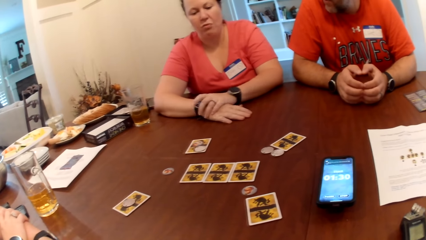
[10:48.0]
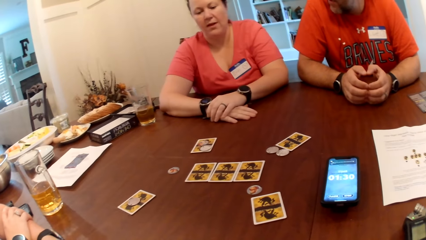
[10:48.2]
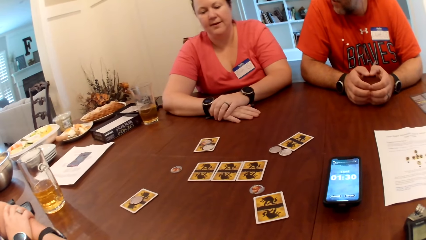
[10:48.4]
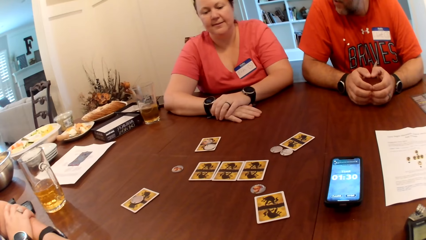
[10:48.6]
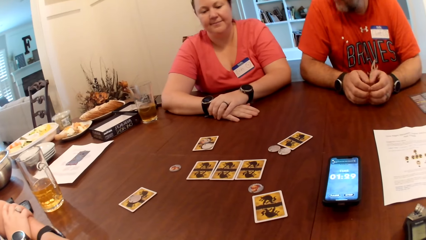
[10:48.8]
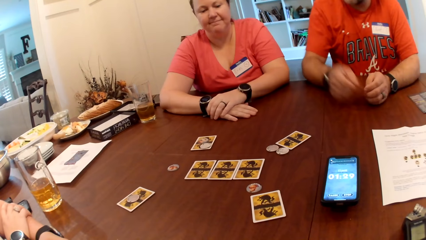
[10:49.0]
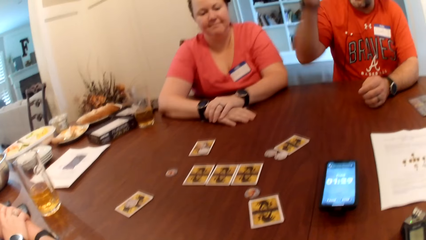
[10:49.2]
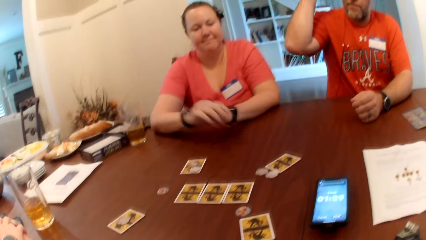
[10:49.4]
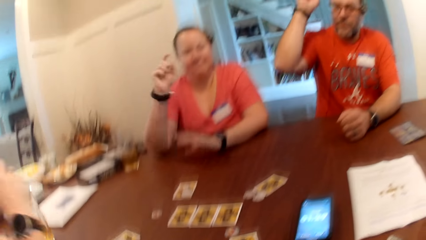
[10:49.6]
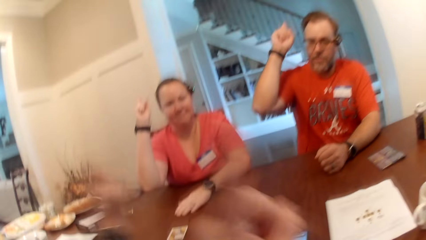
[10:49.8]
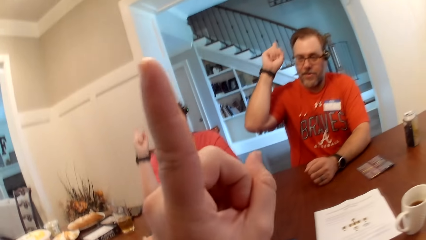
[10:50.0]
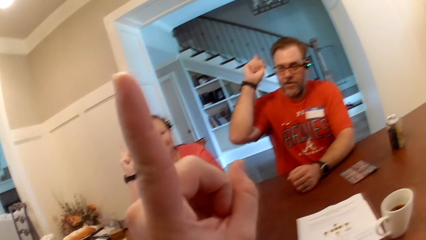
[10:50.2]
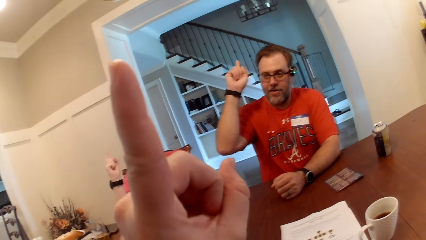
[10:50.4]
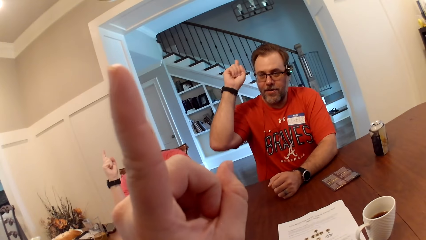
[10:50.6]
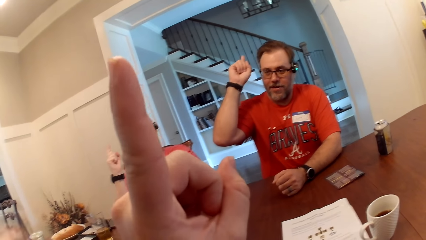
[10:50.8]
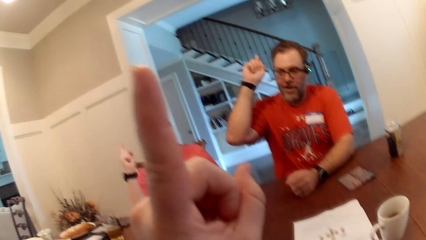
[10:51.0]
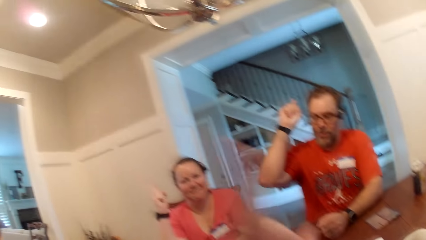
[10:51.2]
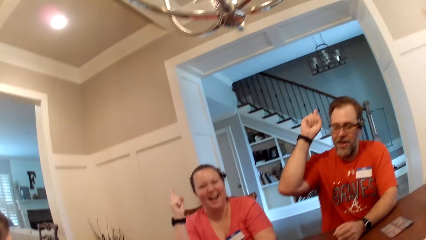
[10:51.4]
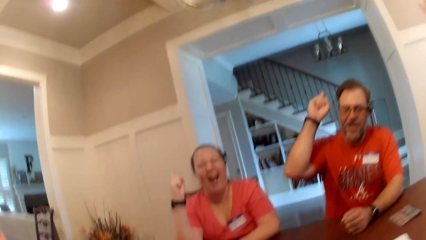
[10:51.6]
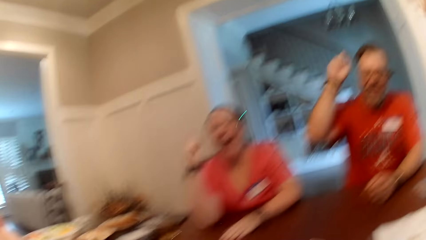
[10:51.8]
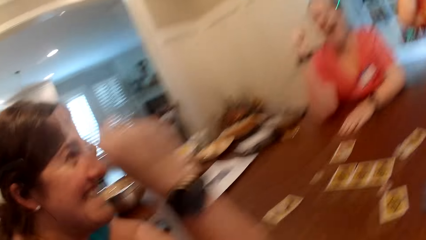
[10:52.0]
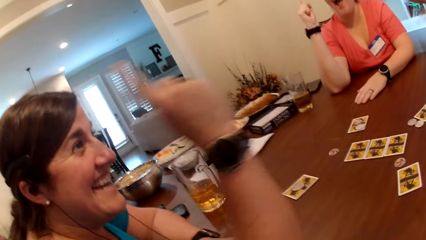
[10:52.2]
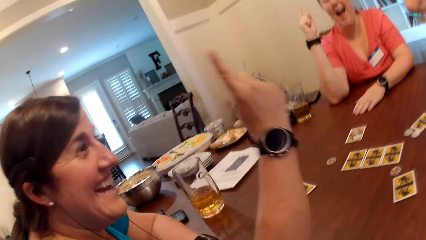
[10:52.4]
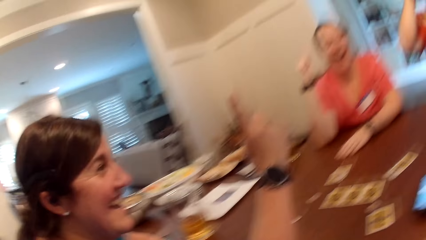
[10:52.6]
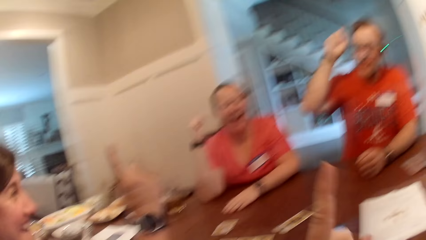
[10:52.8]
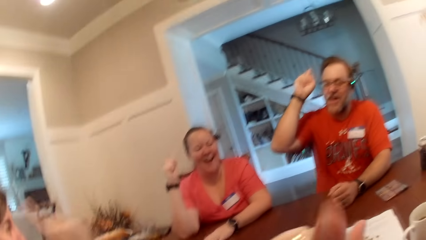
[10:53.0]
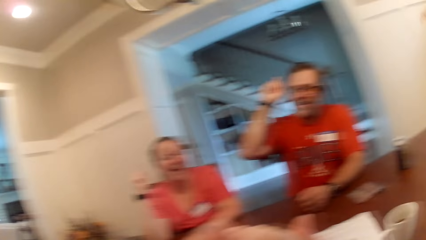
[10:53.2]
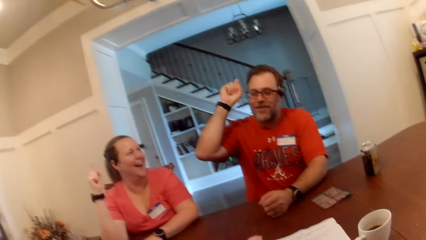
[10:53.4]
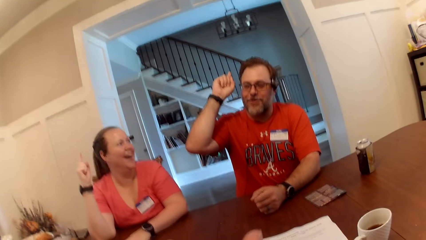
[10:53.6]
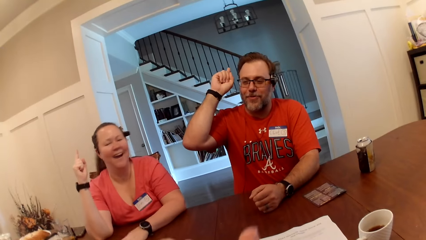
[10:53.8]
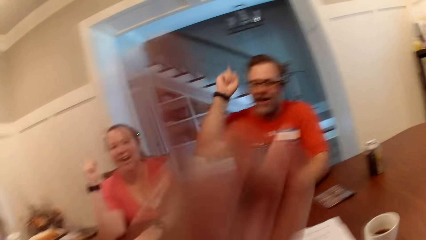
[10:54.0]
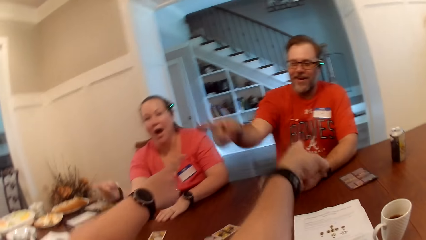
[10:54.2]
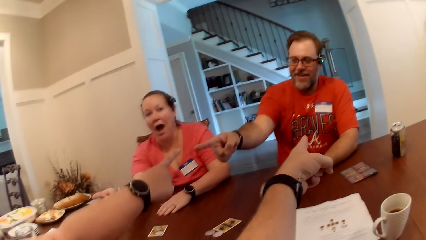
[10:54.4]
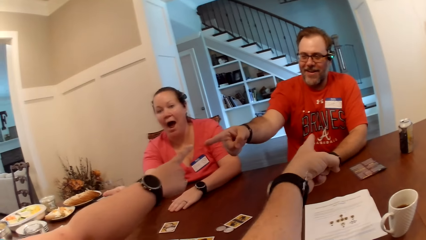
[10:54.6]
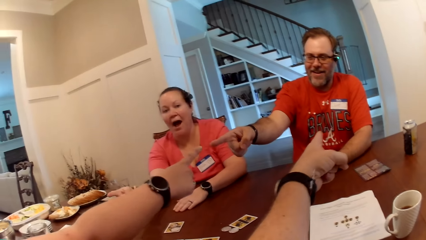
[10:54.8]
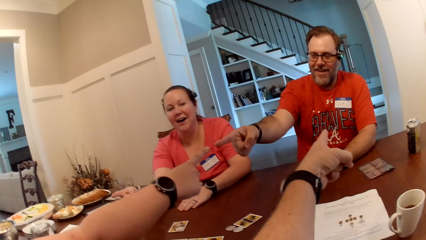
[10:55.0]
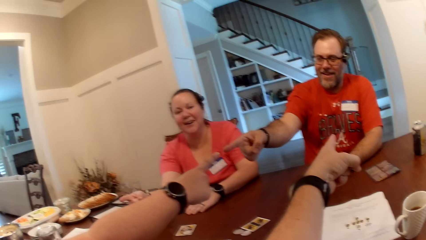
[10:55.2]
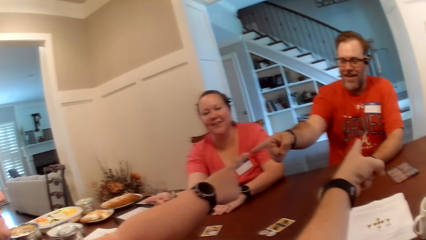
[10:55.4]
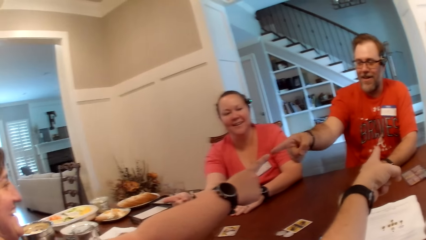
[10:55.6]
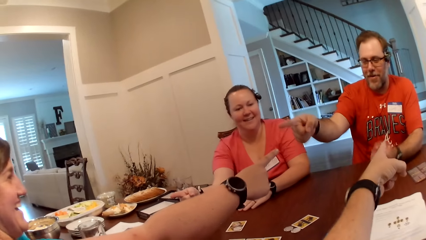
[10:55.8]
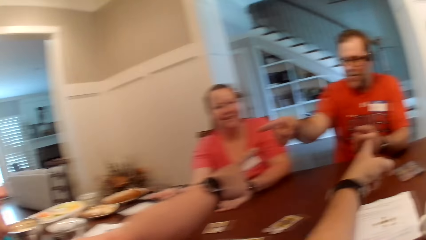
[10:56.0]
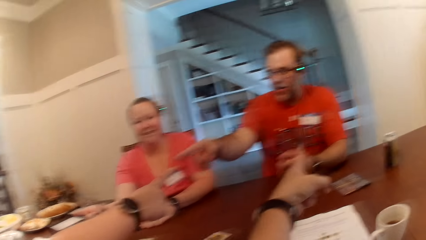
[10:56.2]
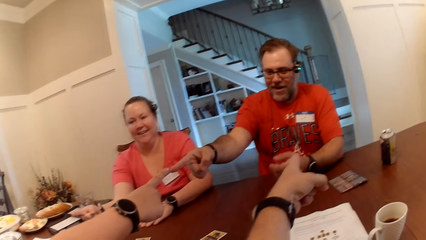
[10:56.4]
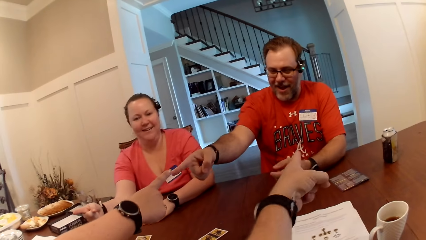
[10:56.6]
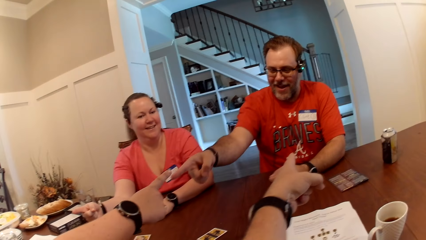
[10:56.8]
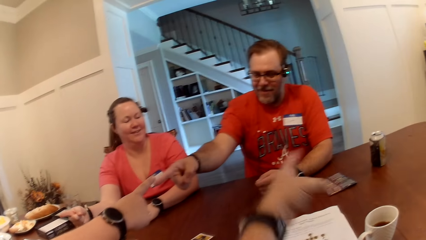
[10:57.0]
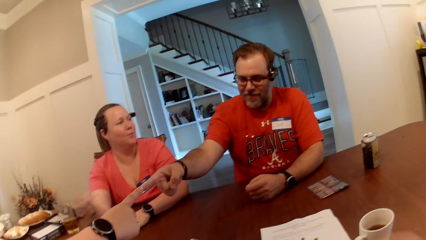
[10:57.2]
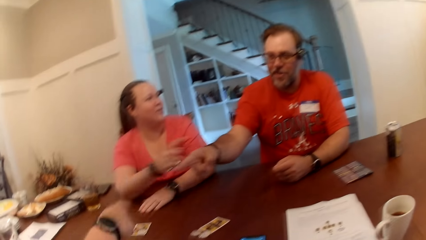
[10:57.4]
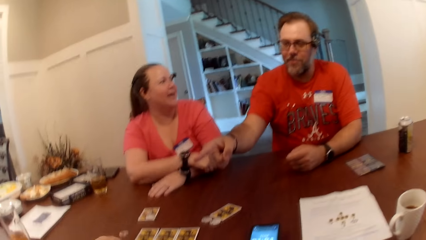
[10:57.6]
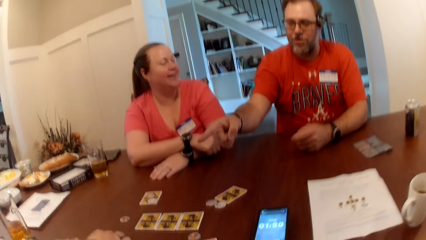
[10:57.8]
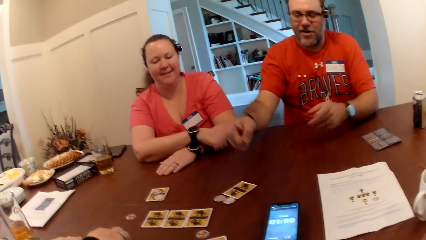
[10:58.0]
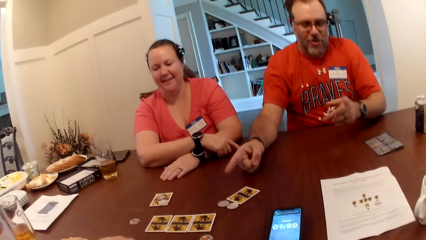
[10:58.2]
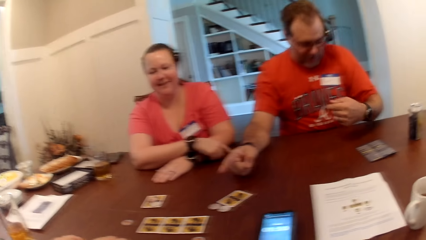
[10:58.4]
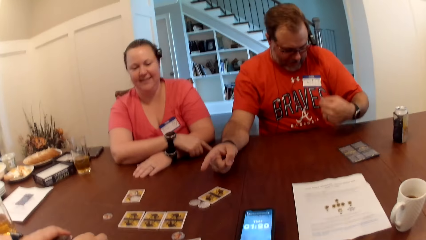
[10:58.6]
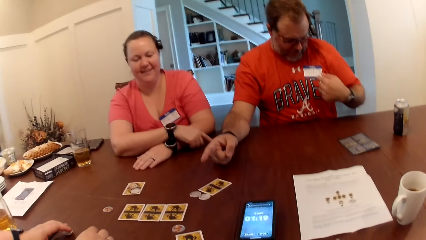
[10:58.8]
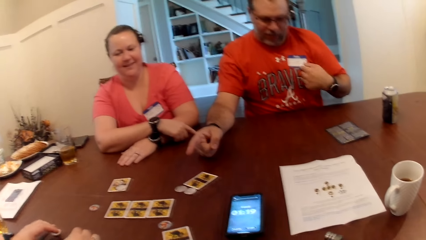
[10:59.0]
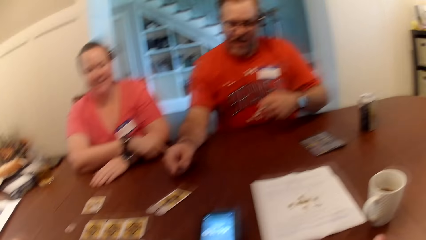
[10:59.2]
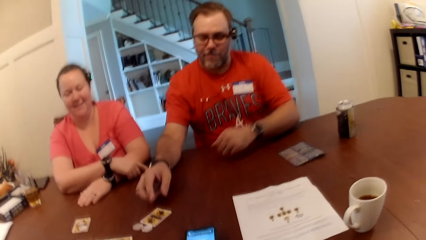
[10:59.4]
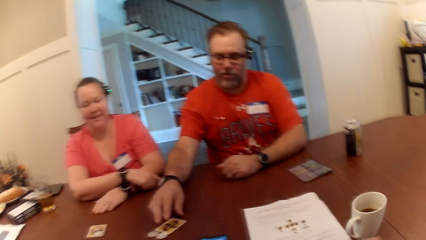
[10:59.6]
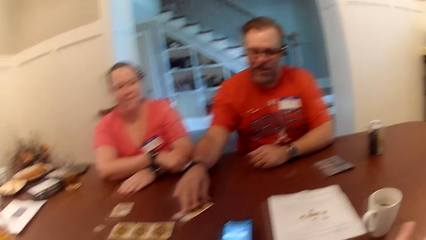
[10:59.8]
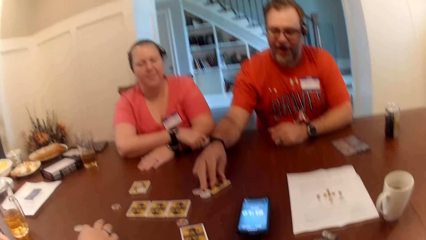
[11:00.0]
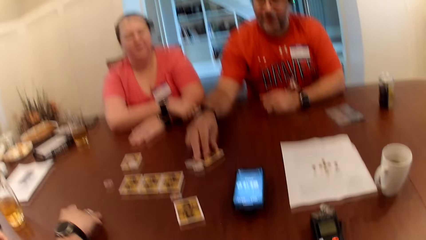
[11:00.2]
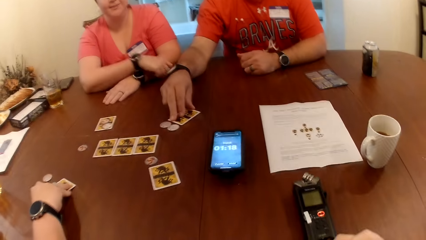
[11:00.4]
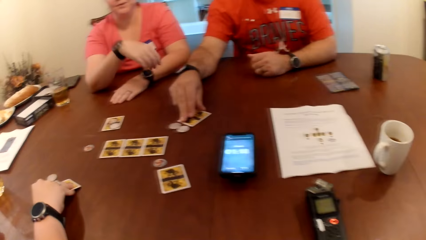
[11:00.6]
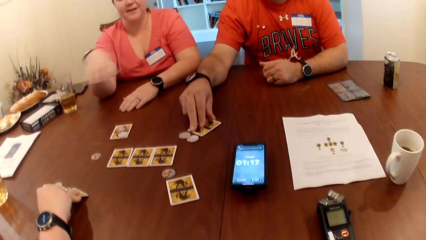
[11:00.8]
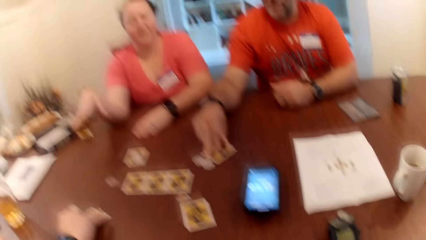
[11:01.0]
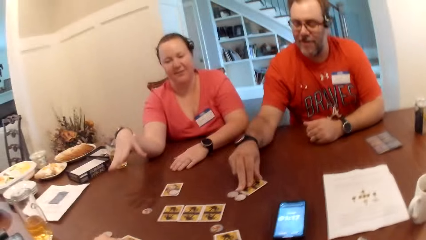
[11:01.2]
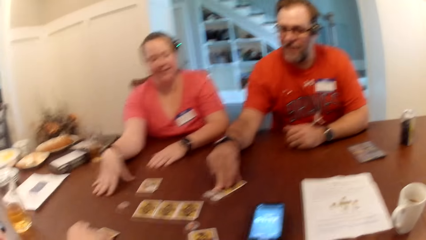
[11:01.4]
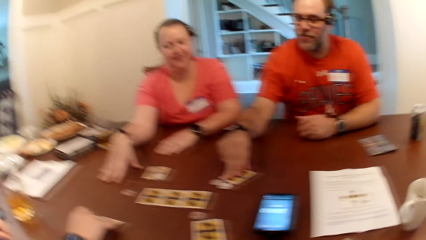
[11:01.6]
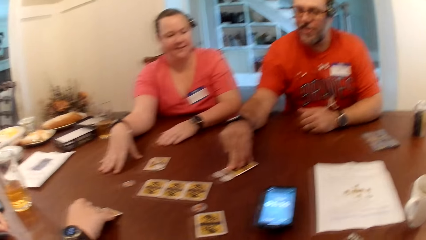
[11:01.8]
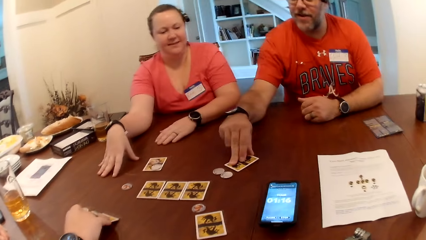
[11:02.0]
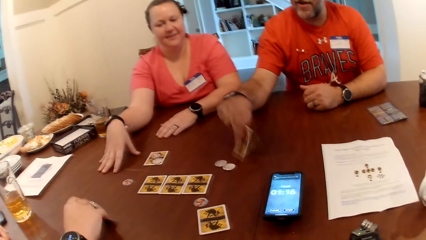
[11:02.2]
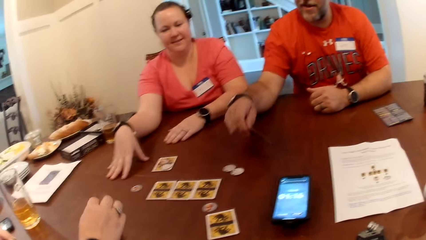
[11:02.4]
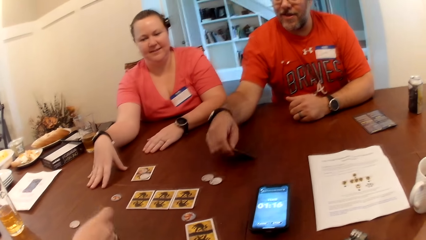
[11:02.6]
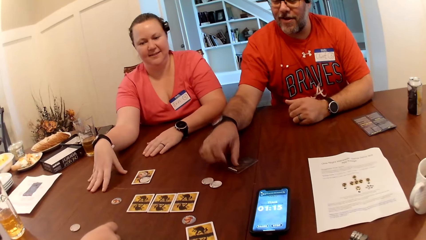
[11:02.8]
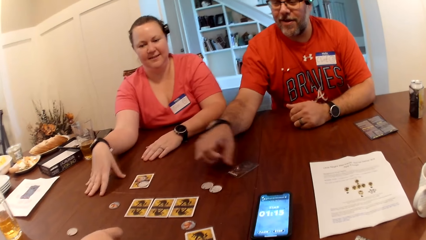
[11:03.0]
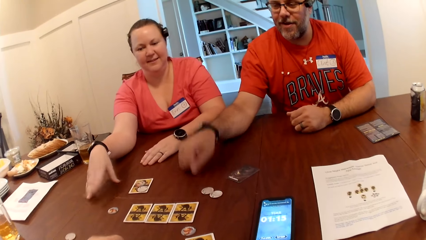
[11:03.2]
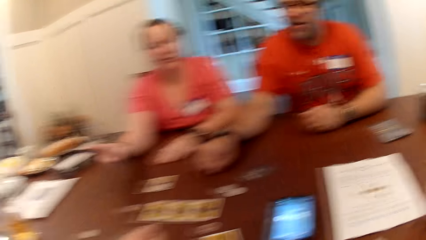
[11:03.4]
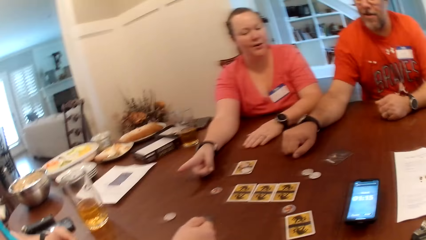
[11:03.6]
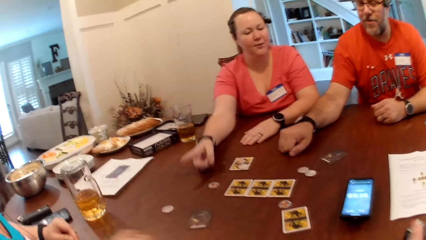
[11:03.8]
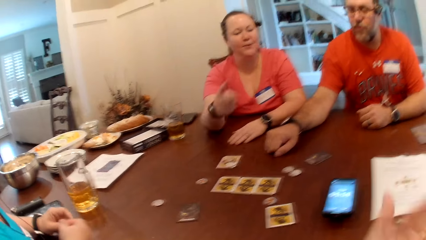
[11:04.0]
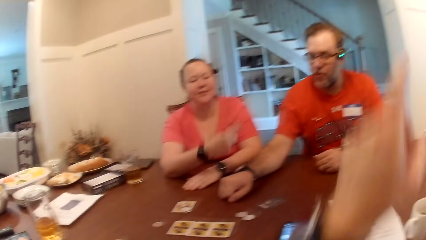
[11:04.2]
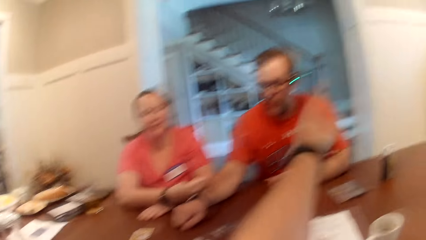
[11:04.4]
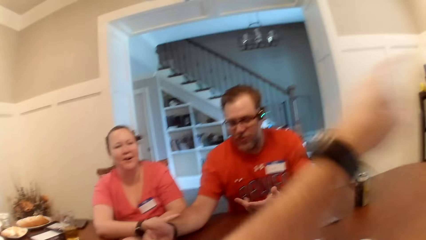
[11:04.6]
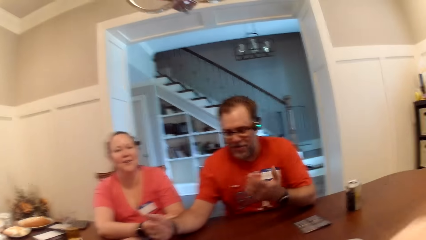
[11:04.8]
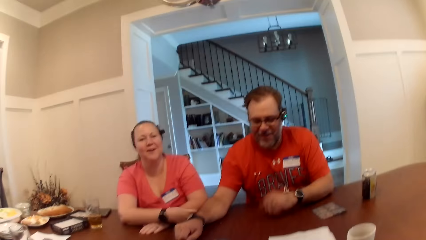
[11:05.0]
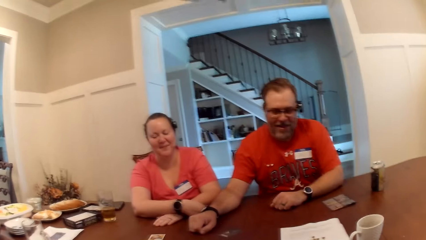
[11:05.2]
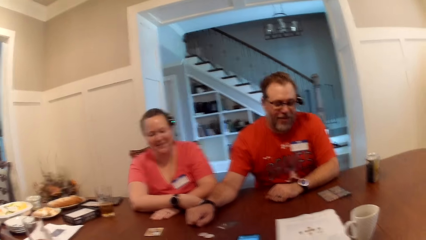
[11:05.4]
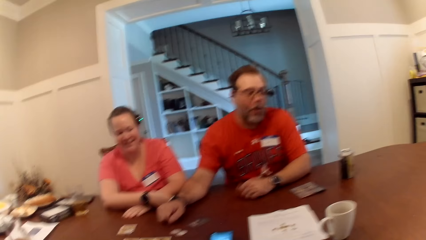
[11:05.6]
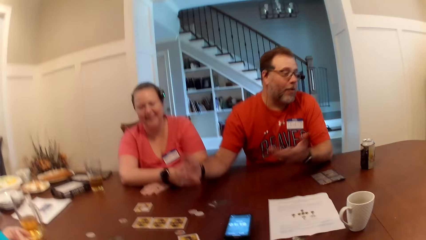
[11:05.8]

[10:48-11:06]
The camera wearer raises his hand with the man, a woman and another woman. He points up with a finger. He points his hand with the man, the first woman and the other woman at each other. The man converses with the first woman, the other woman and the camera wearer. The camera wearer drops his left hand. The first woman drops her right hand. The other woman drops her right hand. The man drops his left hand. The man touches the card on the table with his left hand. The man picks up a card. The other woman touches the card on the table with her right hand. The other woman opens the card on the table with her right hand. The man opens the card on the table with his left hand.
